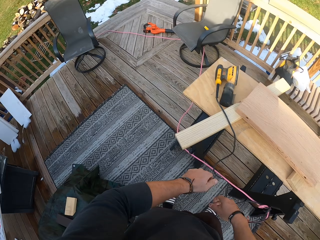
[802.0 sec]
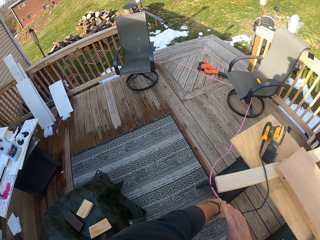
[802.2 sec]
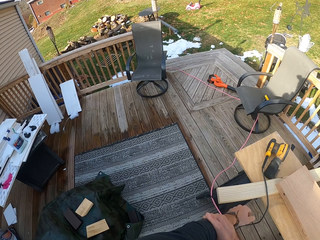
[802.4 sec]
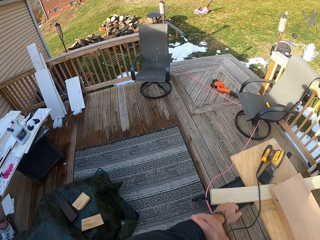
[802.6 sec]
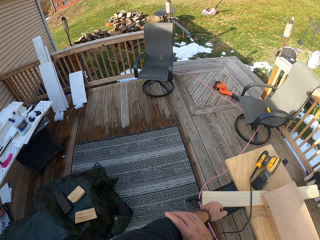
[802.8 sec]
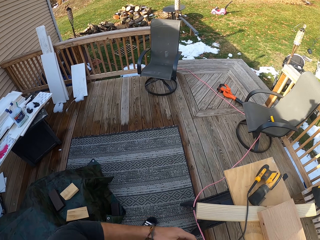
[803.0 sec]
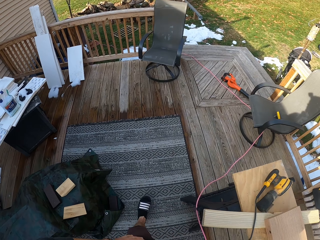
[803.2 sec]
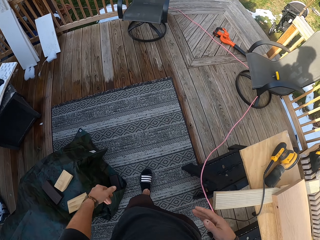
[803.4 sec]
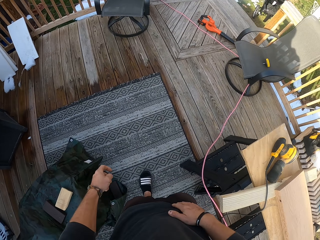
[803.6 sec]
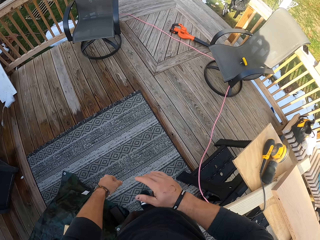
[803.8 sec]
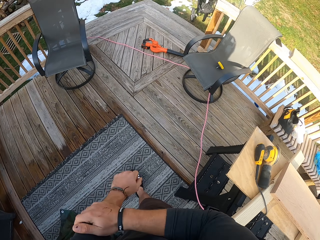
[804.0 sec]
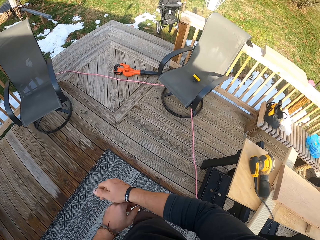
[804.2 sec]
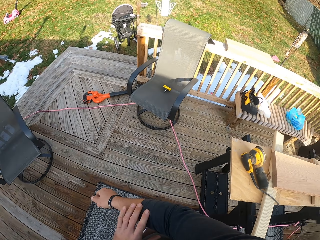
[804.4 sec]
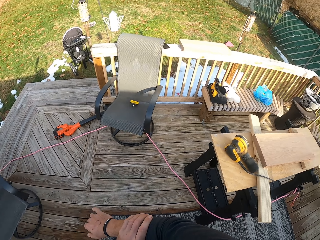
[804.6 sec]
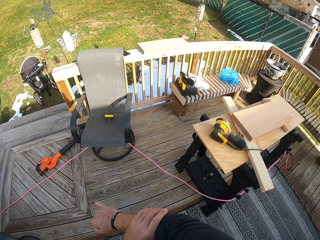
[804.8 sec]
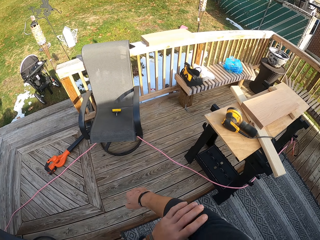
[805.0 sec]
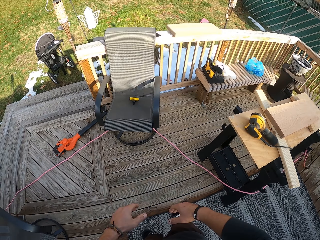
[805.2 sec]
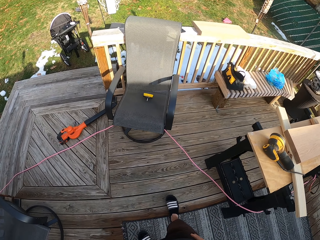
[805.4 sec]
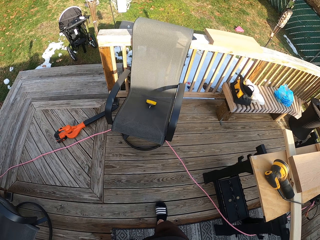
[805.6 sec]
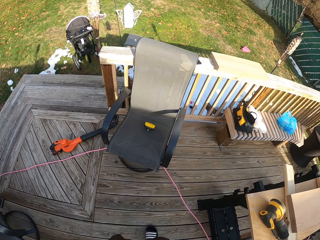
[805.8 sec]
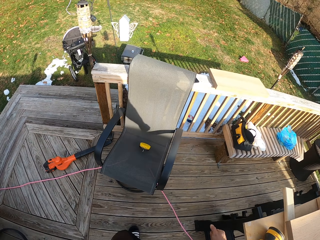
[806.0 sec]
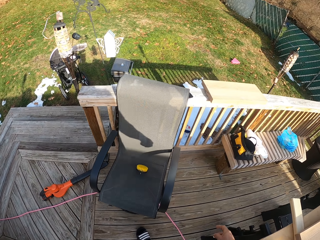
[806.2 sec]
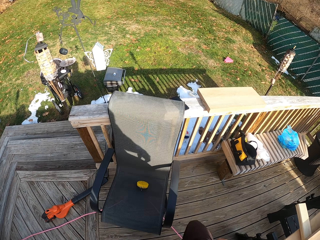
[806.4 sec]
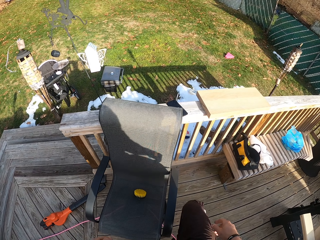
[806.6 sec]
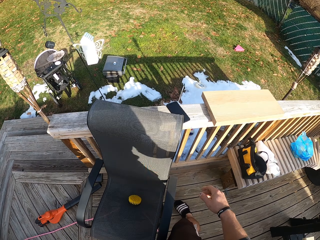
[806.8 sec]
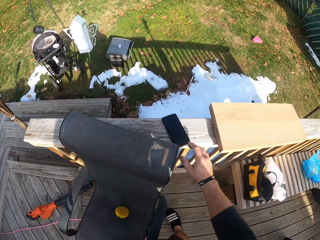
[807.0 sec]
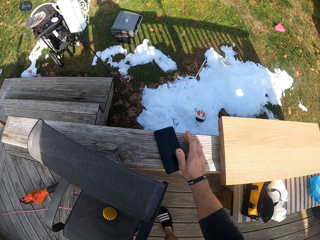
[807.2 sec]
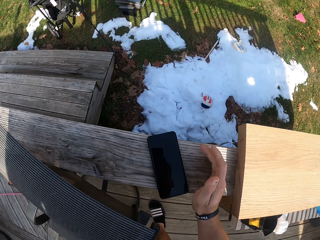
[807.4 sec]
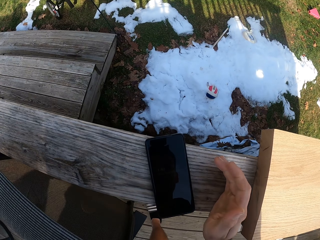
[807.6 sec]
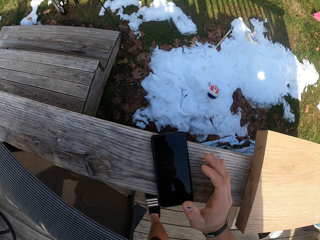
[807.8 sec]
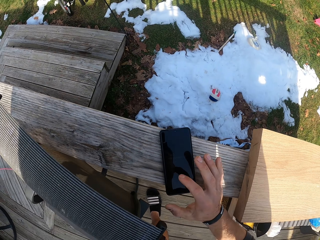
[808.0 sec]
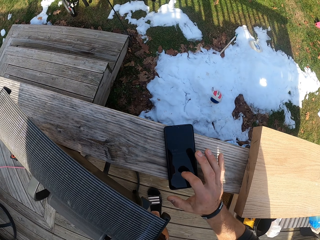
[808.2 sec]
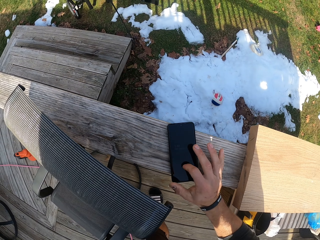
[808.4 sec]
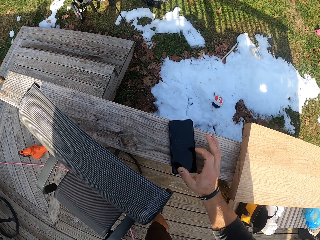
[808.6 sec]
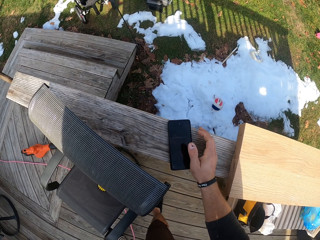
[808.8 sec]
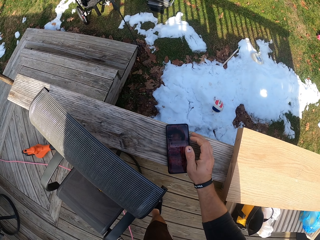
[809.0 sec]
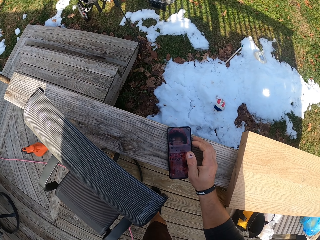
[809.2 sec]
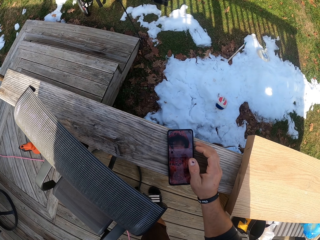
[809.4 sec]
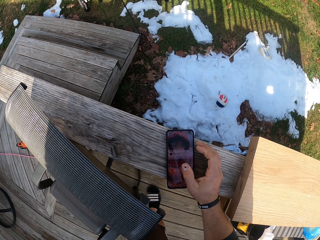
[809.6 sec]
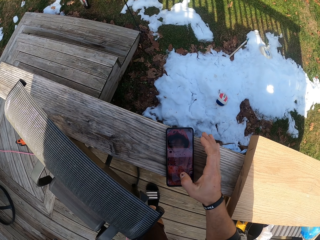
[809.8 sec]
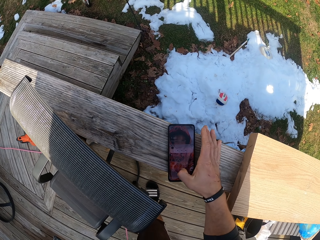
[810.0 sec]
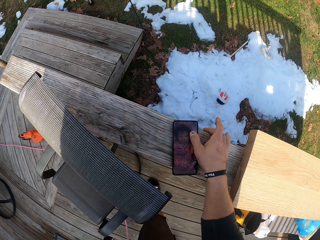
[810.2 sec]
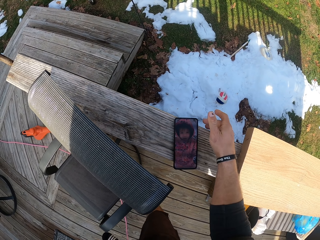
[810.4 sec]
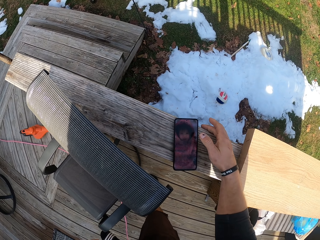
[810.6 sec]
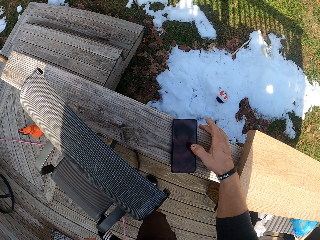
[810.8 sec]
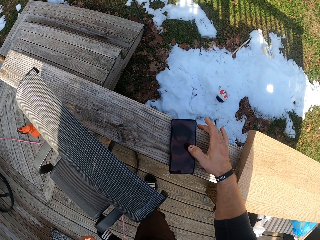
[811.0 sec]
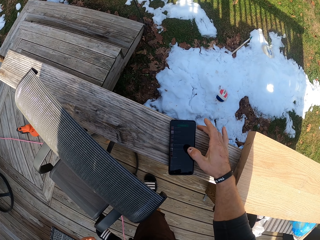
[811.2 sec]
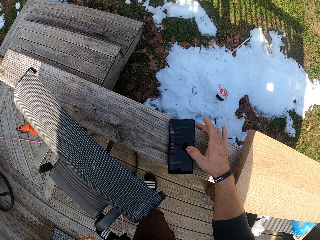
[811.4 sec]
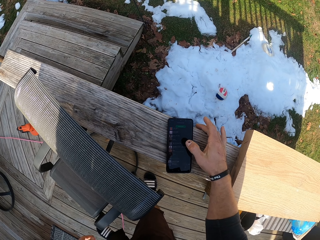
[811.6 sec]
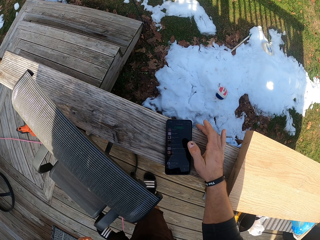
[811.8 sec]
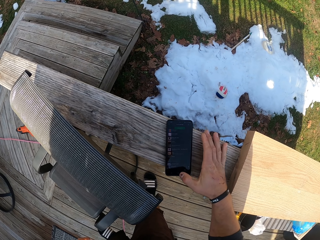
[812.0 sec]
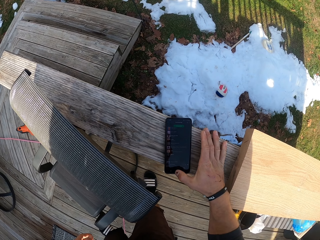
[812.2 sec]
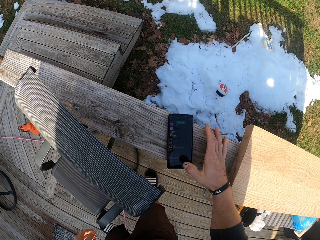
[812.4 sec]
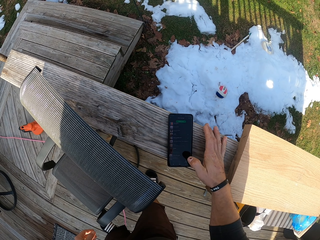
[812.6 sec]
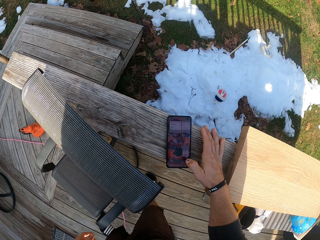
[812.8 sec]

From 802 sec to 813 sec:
The camera wearer adjusts the left sleeve of his top with his right hand. He dusts his top with both hands. He dusts the left sleeve of his top with his right hand. He adjusts the right sleeve of his top with his left hand. He looks at the phone. He operates the phone on the porch railing with his right hand. He taps on the phone's screen. He swipes on the phone's screen.

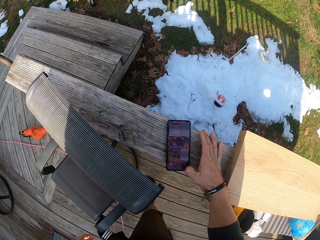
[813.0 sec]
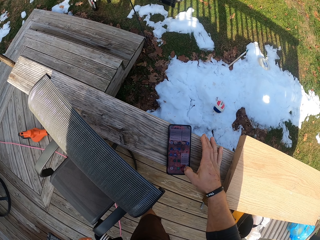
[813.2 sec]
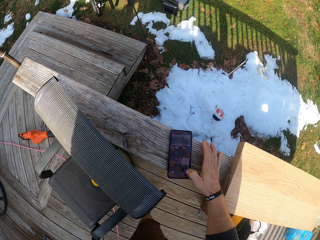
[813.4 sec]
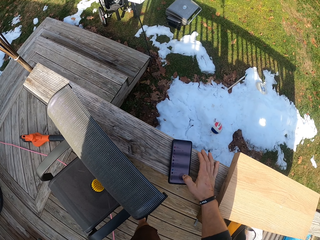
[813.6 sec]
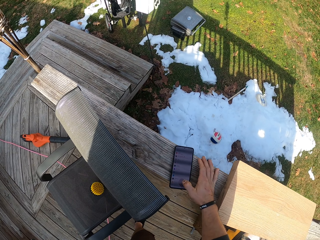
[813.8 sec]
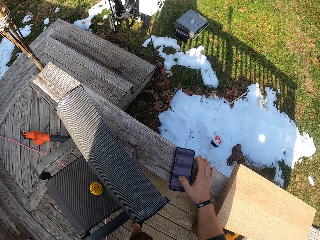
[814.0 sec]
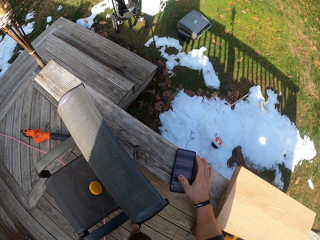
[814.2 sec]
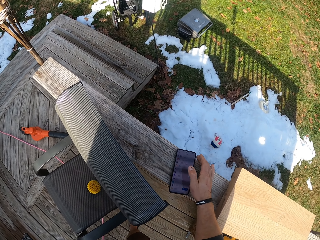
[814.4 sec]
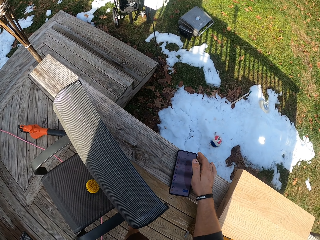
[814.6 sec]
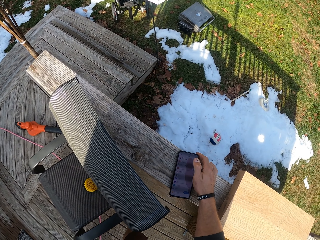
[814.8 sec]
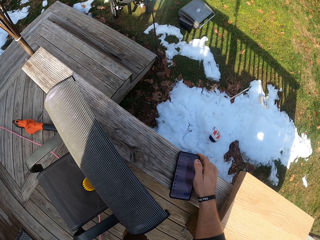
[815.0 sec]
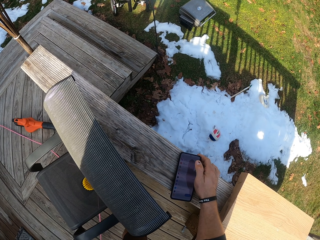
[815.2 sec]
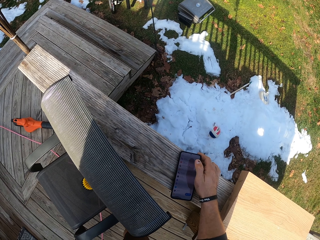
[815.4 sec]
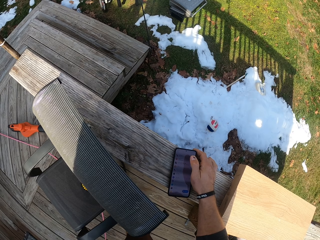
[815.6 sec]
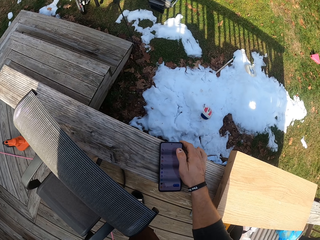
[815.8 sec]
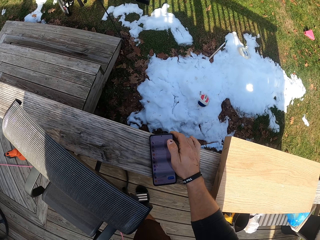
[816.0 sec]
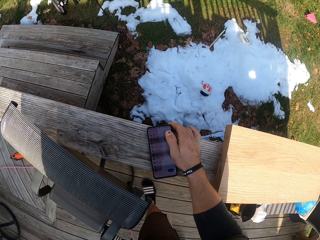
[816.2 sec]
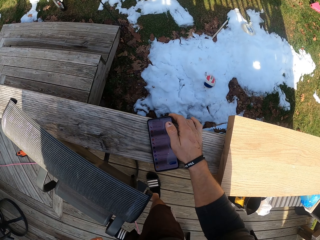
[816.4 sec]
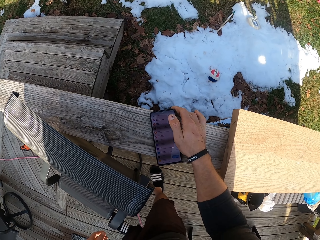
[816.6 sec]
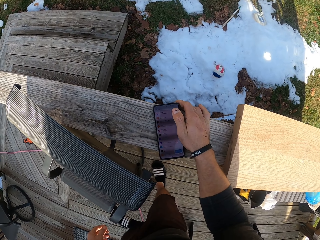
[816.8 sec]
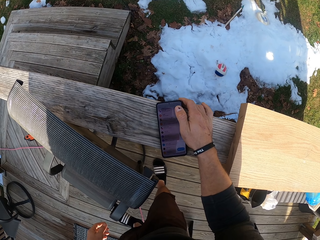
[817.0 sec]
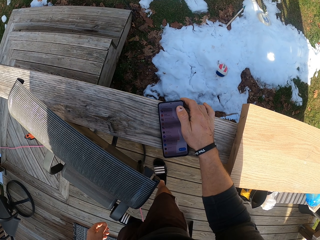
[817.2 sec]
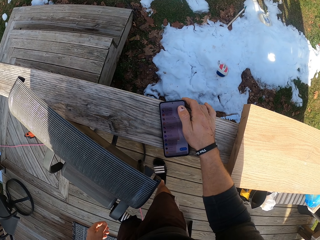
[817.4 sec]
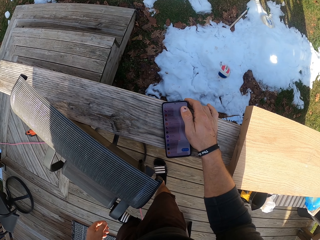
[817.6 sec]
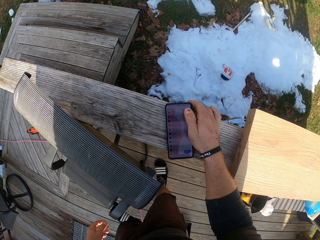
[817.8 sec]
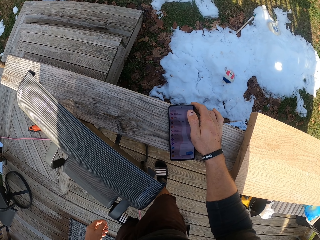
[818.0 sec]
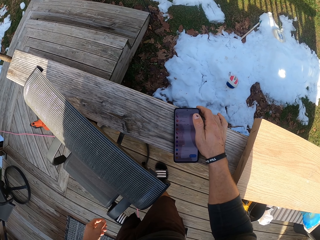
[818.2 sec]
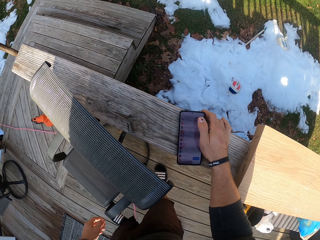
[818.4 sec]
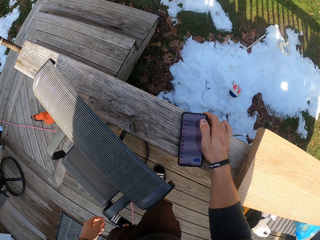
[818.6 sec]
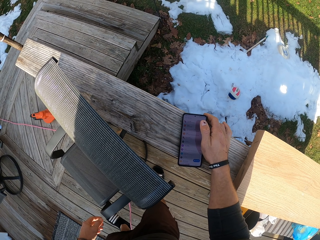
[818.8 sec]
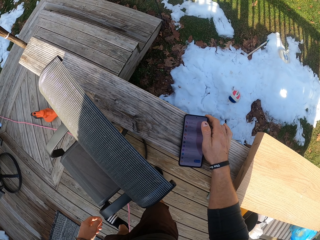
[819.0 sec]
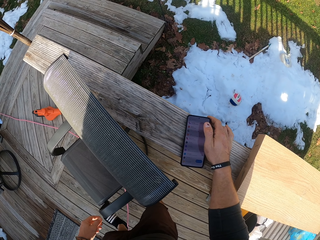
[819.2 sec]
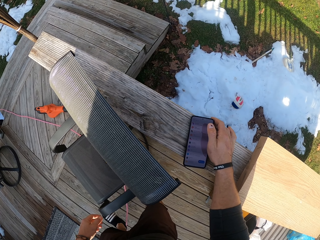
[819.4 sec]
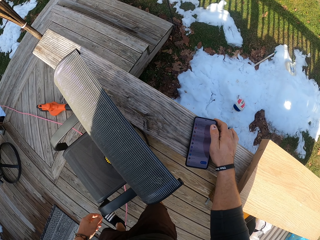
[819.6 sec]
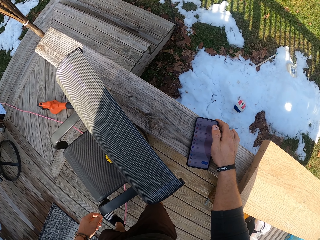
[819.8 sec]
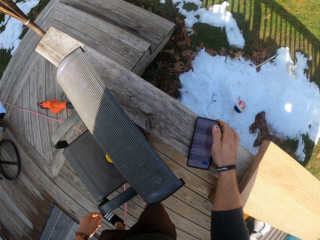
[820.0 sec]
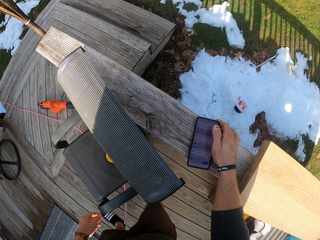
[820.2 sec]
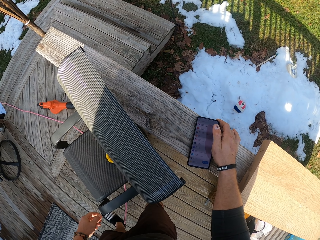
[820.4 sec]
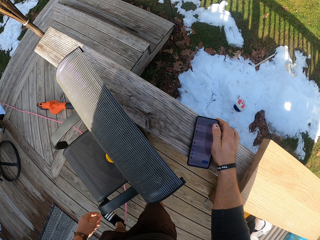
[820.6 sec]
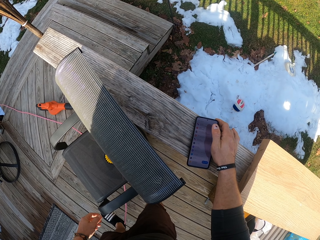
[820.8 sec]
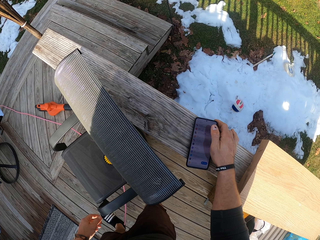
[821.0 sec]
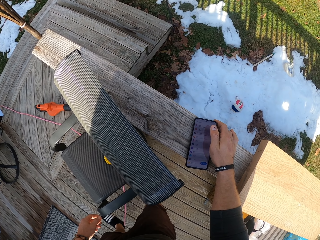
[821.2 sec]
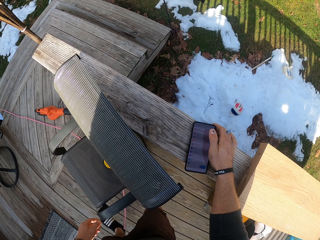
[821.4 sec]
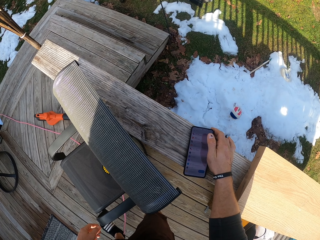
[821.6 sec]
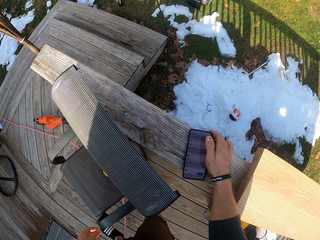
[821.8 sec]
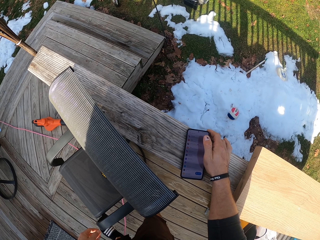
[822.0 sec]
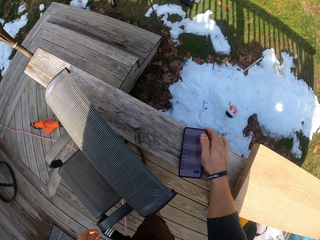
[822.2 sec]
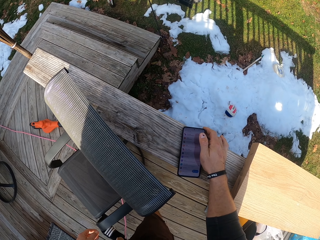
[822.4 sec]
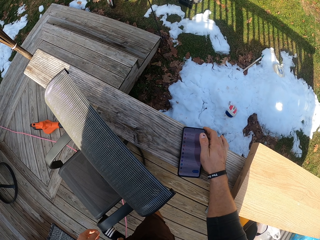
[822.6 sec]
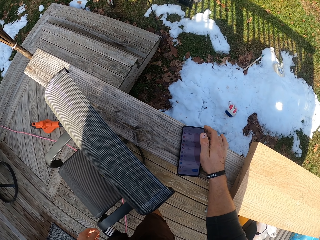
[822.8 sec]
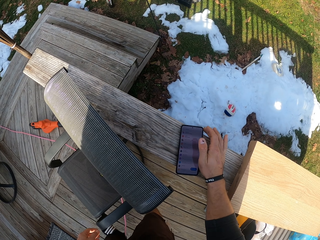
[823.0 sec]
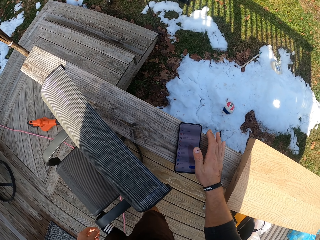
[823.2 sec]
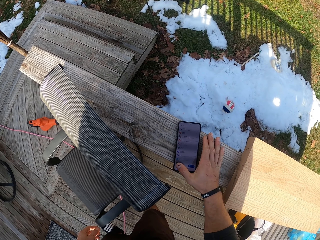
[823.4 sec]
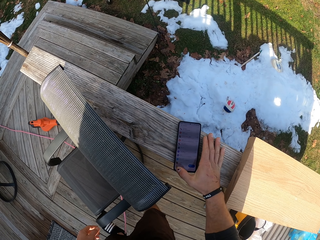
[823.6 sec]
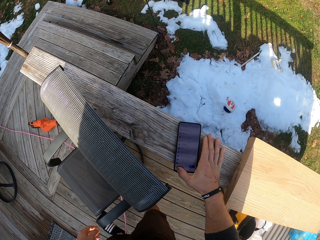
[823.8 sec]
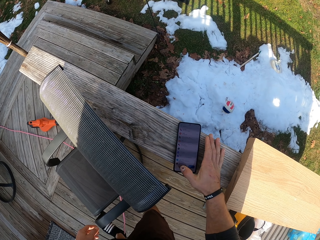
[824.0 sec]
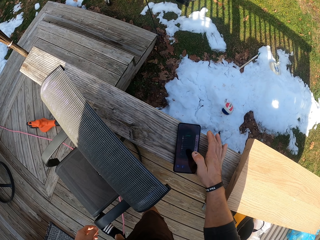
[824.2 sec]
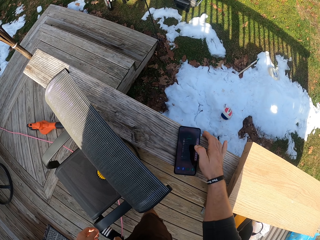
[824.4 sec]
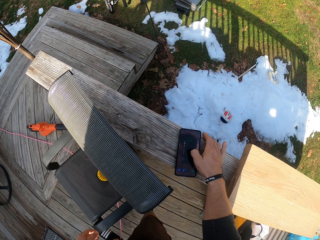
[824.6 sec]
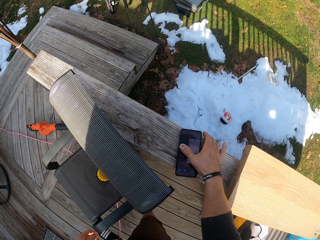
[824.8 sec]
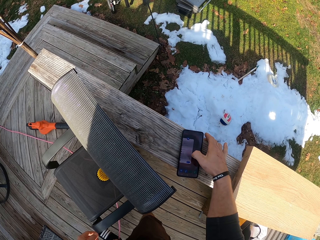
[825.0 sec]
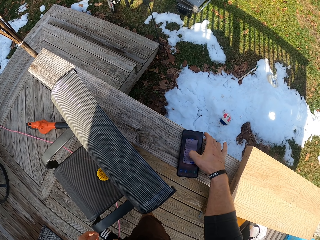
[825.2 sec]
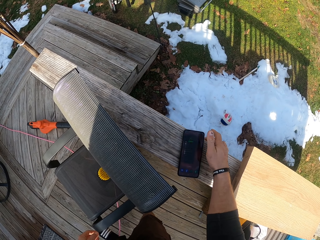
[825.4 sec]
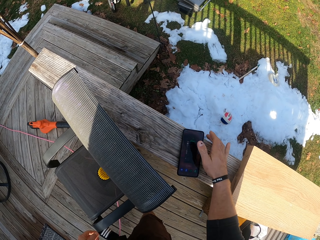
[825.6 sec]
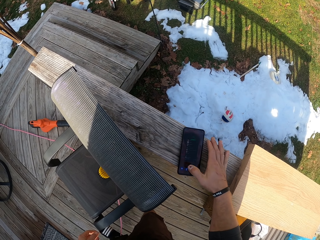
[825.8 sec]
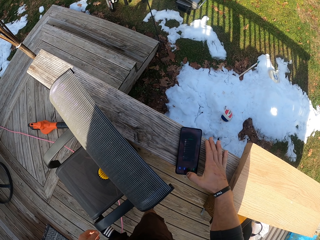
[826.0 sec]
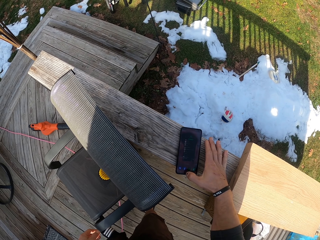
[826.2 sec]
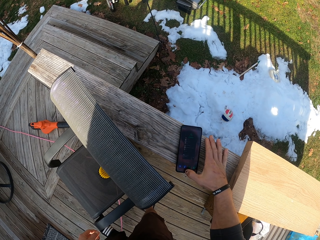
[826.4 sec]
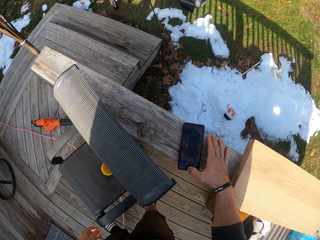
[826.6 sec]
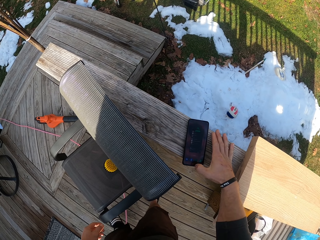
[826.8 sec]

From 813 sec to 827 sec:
The camera wearer looks at the phone's screen. They swipe on the phone's screen.
